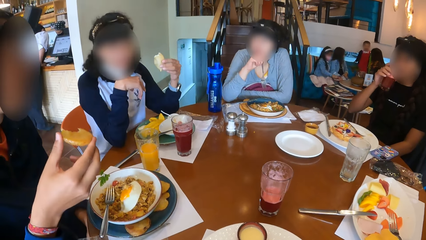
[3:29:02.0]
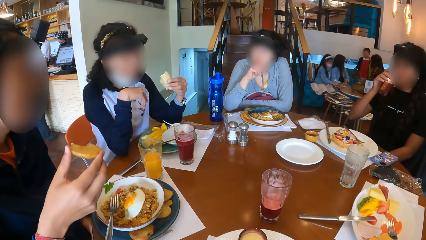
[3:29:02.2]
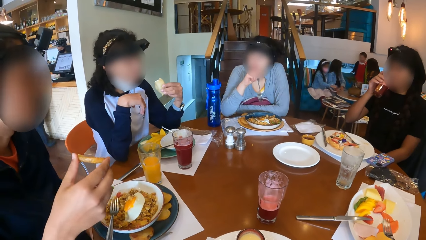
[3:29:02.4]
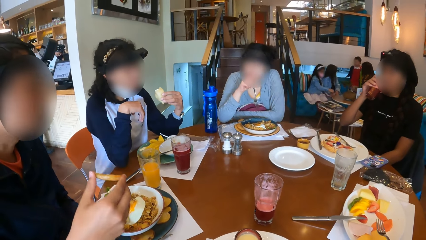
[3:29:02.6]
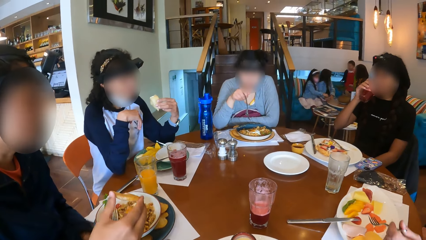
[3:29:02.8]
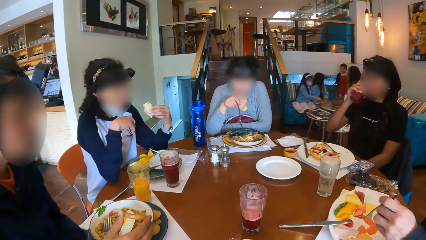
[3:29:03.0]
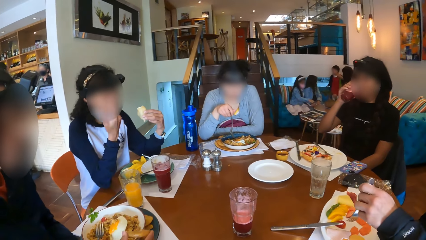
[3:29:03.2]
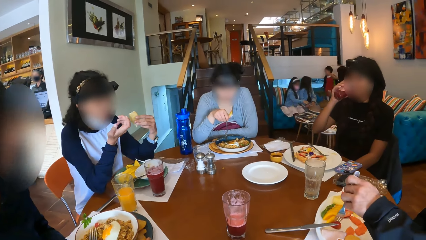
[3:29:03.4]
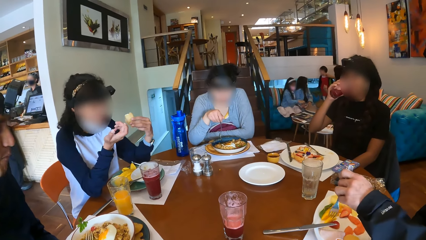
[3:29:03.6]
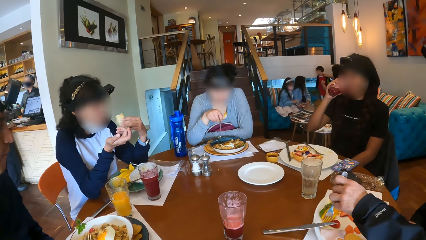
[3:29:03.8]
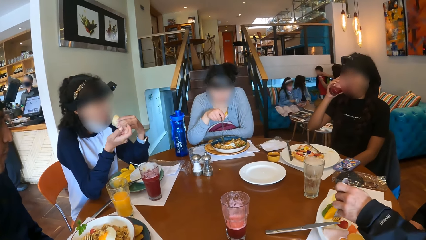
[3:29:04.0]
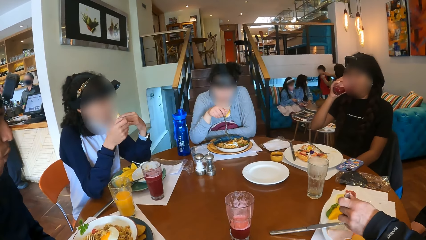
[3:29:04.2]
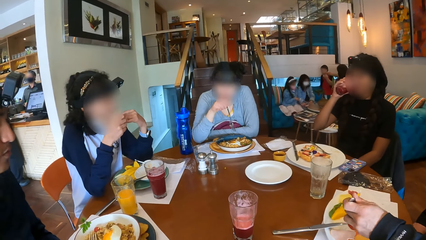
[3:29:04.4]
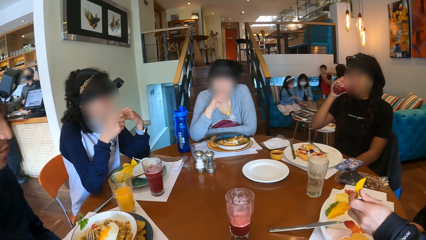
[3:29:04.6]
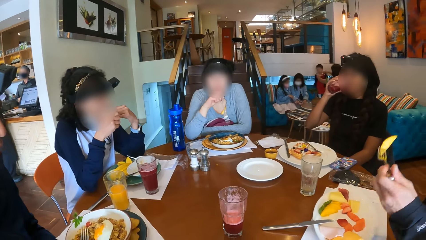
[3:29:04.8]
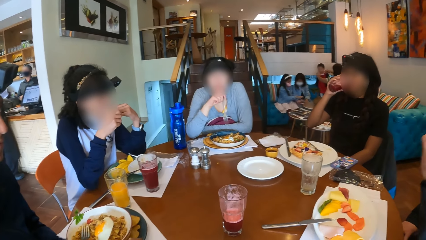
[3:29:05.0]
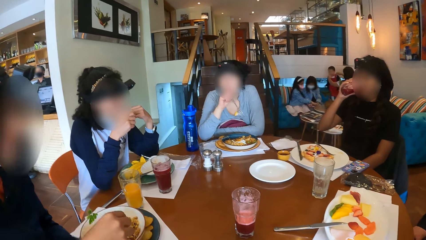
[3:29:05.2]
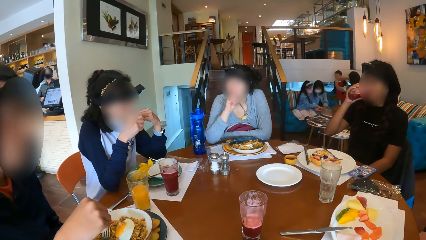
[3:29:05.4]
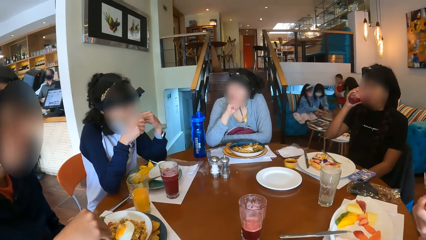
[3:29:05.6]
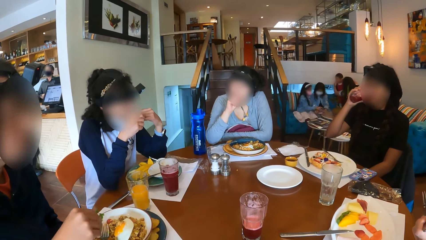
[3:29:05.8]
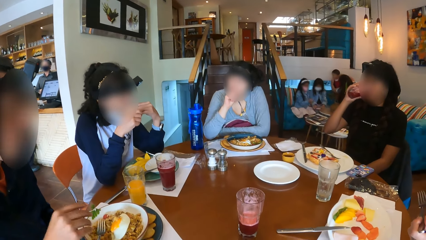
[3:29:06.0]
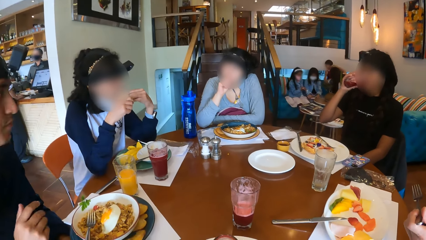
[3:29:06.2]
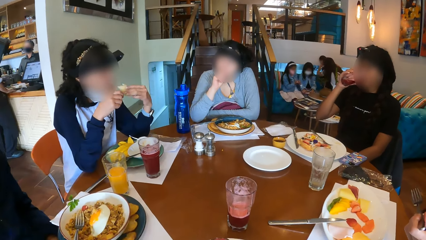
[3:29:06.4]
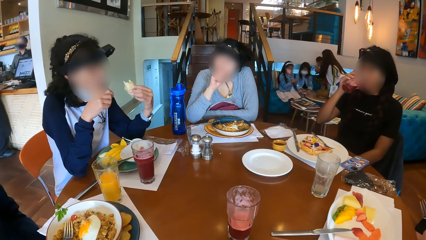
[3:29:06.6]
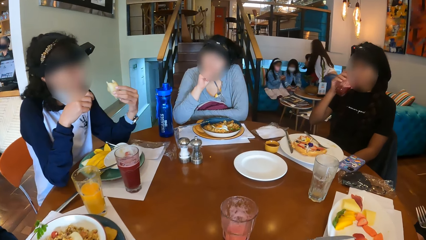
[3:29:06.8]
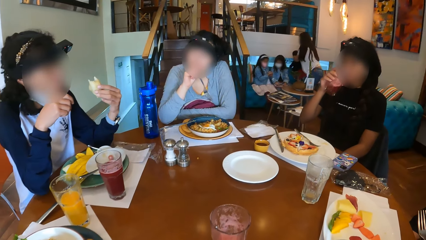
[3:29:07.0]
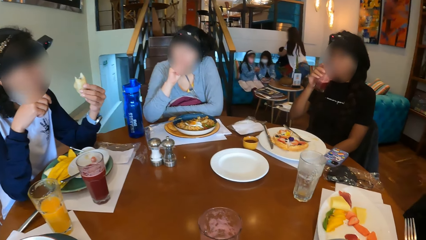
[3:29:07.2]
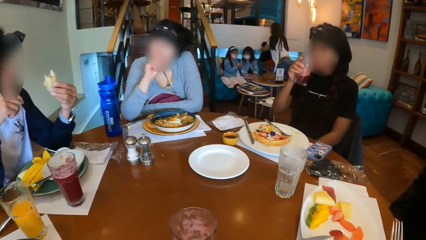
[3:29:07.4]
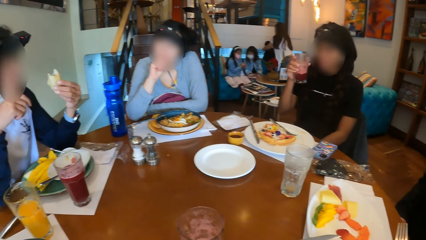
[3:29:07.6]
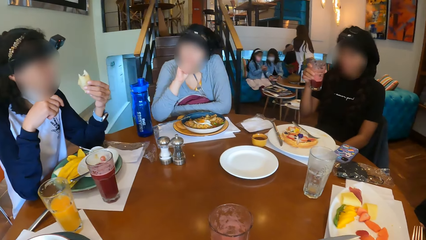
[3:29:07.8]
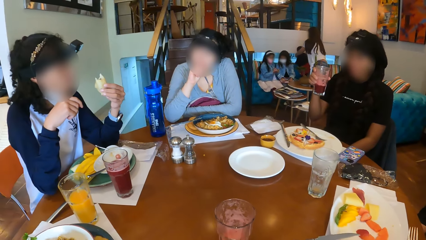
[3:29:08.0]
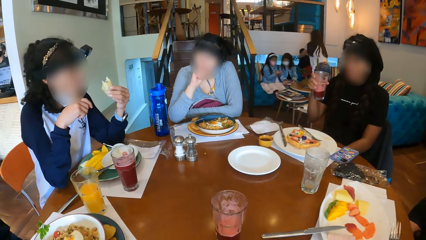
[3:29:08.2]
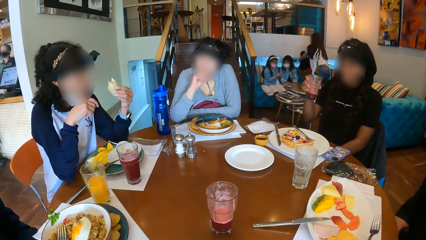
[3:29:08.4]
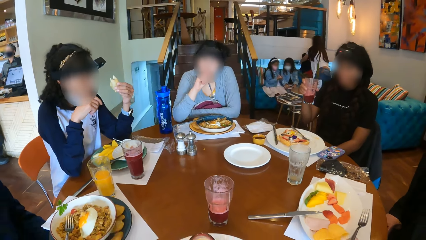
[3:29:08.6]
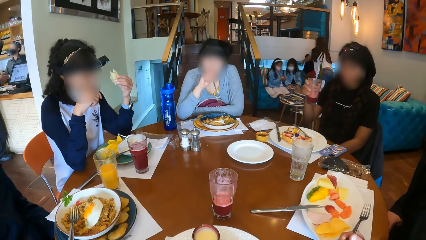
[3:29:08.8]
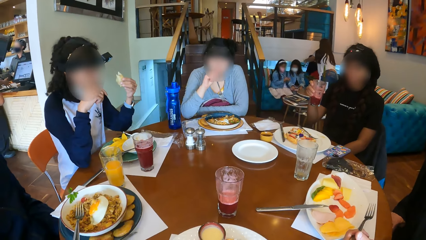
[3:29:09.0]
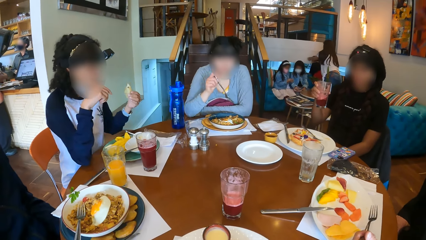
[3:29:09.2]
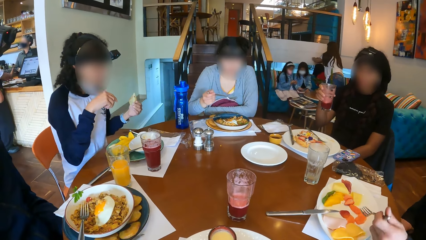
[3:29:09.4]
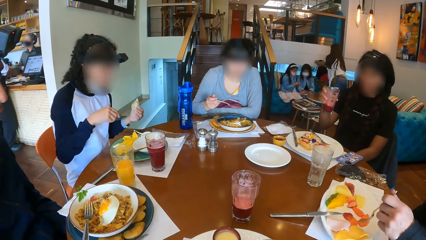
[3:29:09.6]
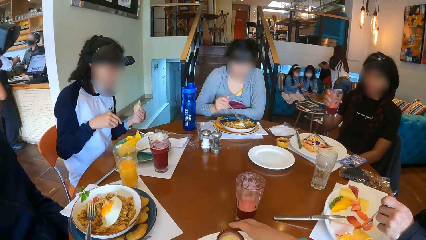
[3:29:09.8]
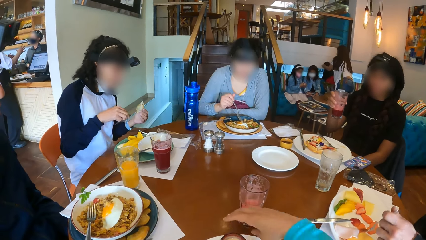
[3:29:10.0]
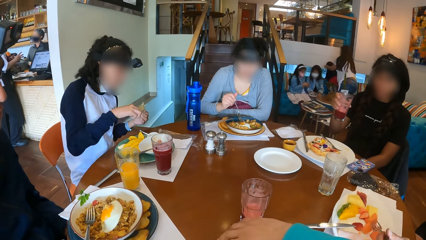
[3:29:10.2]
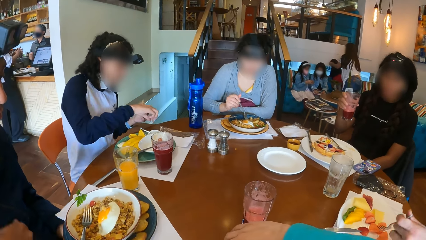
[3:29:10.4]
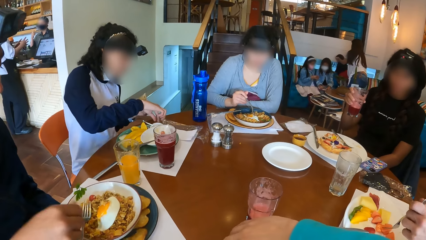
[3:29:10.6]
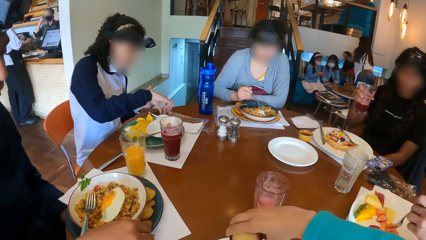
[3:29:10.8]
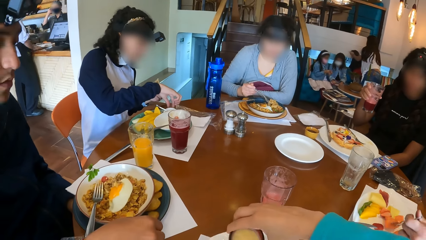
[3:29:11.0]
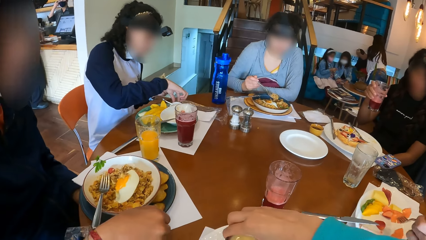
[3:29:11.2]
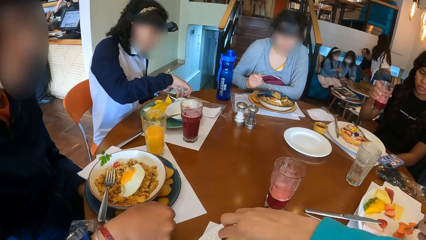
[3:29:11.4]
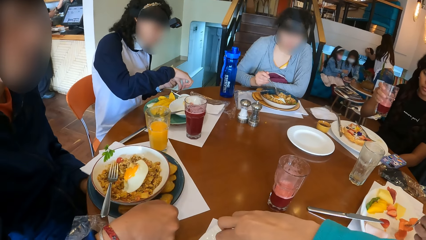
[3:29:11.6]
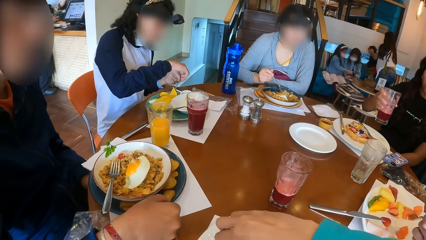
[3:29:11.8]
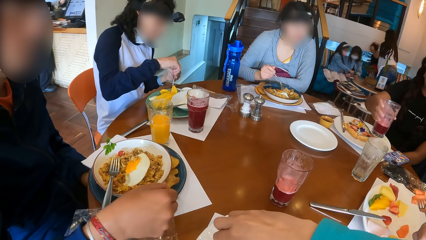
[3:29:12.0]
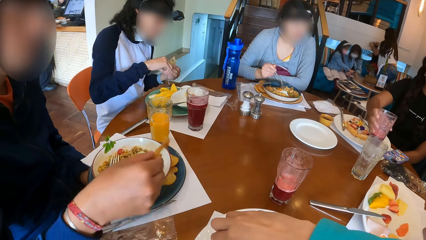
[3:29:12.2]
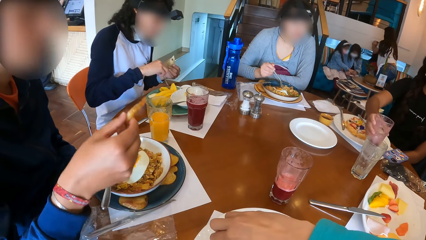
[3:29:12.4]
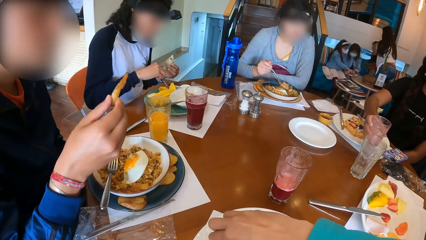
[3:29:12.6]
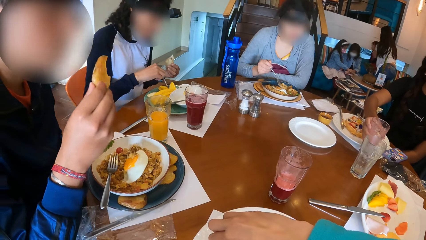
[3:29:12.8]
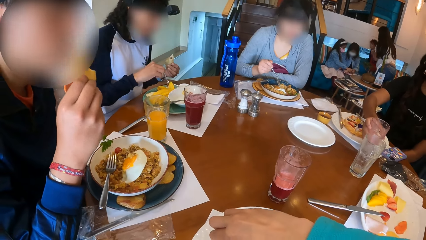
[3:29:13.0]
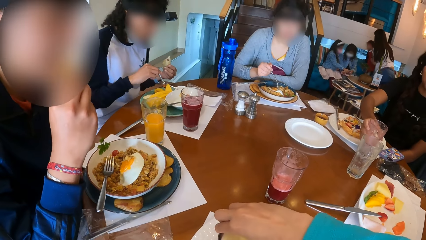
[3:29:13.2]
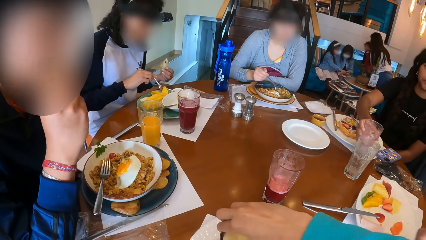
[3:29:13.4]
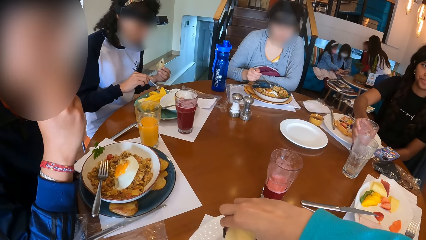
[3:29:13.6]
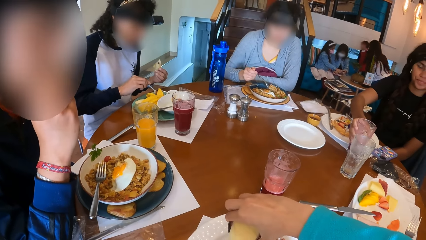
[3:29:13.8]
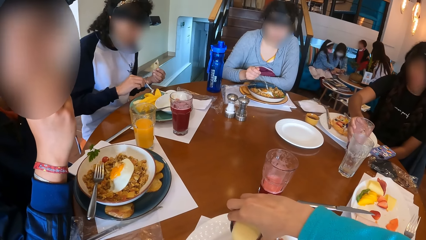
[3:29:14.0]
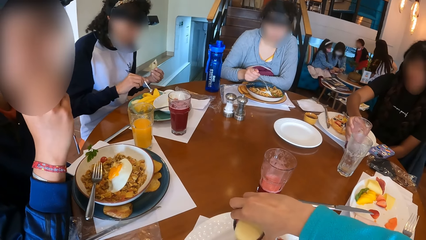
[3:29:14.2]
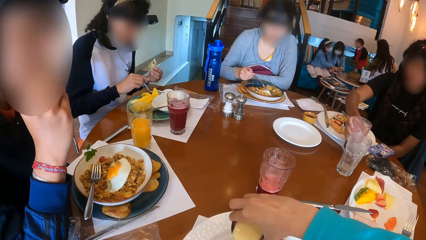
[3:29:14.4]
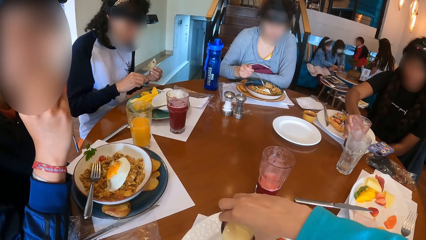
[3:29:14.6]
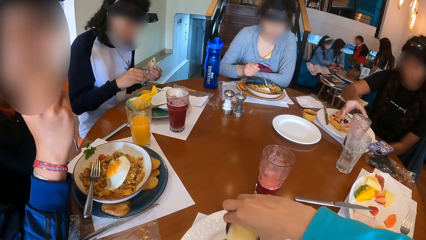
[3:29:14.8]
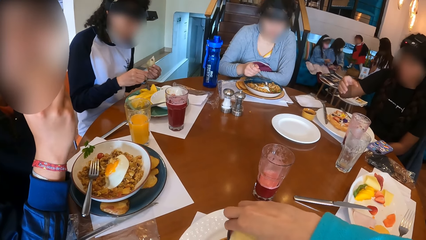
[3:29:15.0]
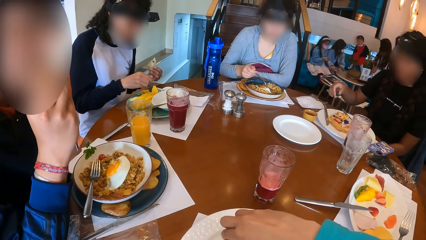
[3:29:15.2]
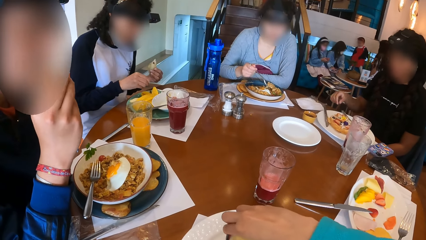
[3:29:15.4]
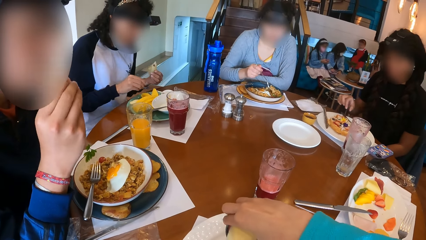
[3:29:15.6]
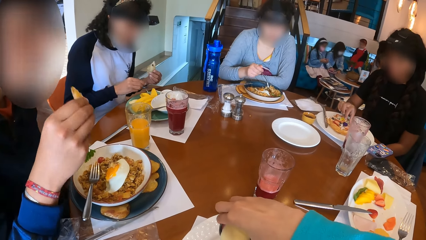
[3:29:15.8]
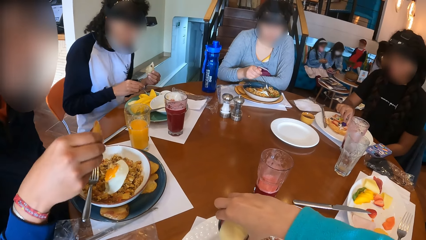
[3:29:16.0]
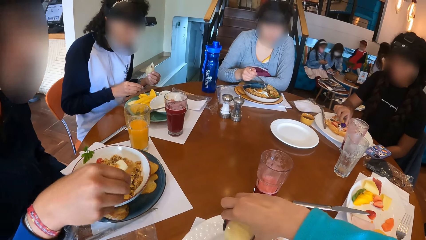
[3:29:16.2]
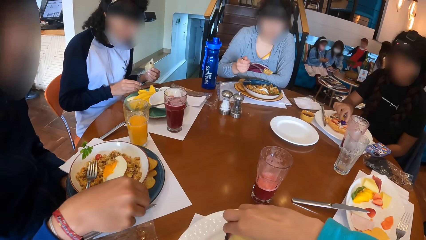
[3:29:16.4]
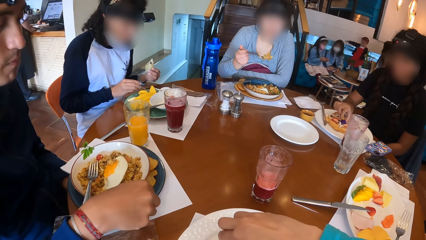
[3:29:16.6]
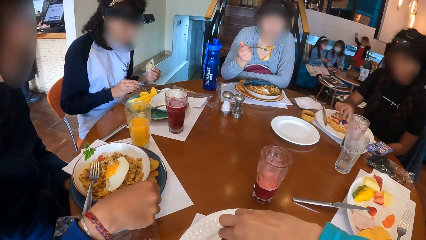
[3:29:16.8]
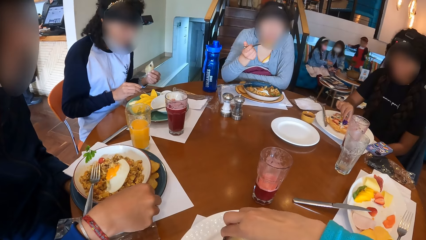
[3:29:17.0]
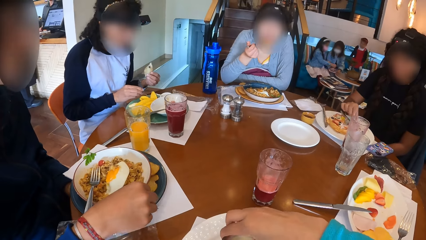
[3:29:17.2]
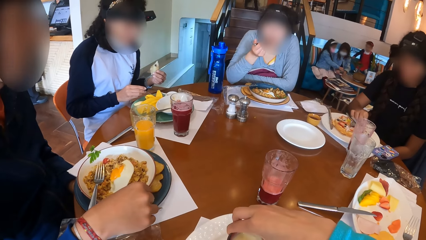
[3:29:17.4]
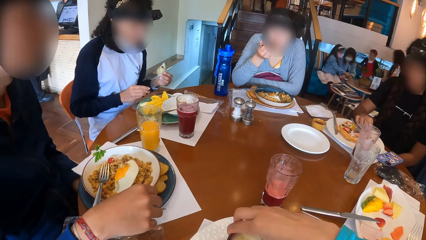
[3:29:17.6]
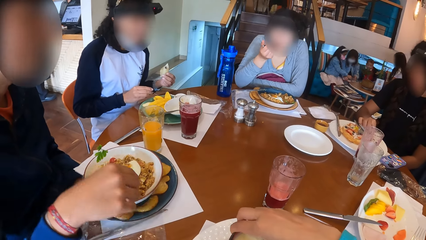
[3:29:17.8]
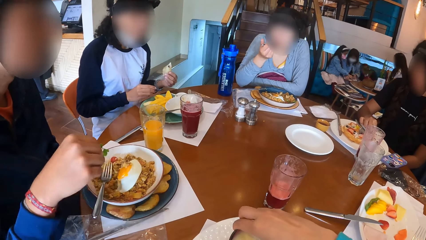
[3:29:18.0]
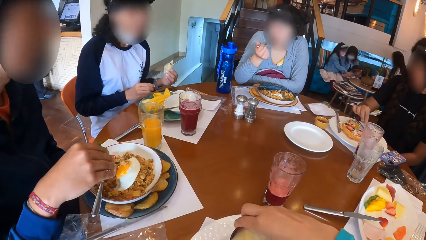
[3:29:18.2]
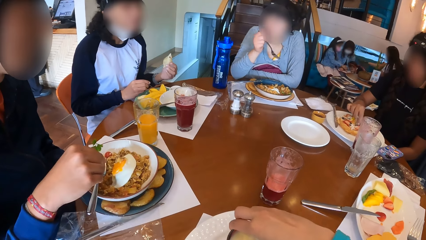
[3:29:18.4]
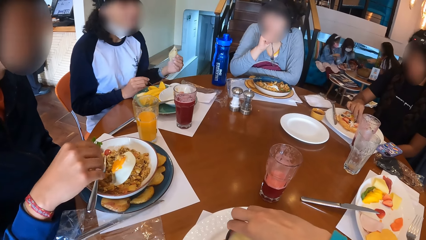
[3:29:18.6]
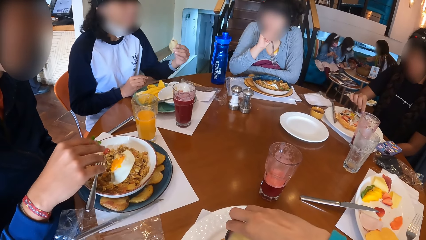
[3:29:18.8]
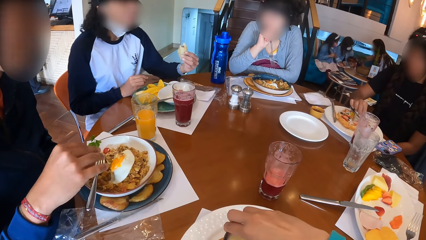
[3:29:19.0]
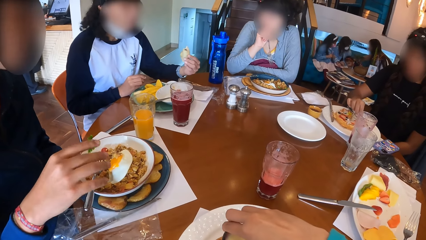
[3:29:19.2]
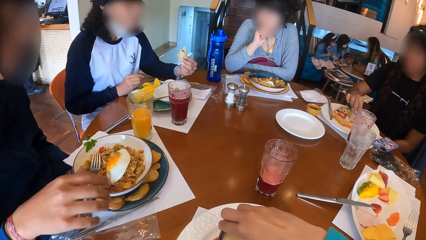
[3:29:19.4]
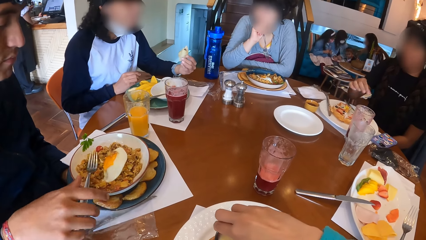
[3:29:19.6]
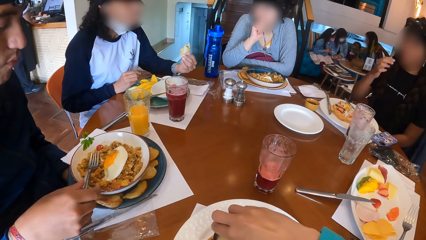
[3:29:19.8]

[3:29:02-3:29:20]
The first man picks up the fork from the table with his left hand. The second man places the cookie in his right hand on the plate. The first man picks up a pawpaw from the plate with the fork in his left hand. The first woman eats the snack in her left hand. The first man eats a pawpaw from the fork in his left hand. The second woman shakes the cup of juice in her right hand. The first man picks up a strawberry from the plate with the fork in his left hand. The camera wearer picks up the cup of cream from the plate with her right hand. The first man picks up a strawberry from the plate with the fork in his left hand. The third woman picks up the fork full of porridge from the plate with her right hand. The camera wearer pours the cup of cream into the waffle on the plate with her right hand. The first woman picks up a spoon from the plate with her right hand. The second man picks up the cookie from the plate with his right hand. The first man eats the strawberries from the fork in his left hand. The second woman places the cup of juice on the table. The second man eats the cookie in his right hand. The first man places the fork in his left hand on the table. The second woman moves a berry on the waffle with her right hand. The second man places the cookie in his right hand on the plate. The third woman eats the porridge from the fork in her right hand and touches her face with her right hand.
